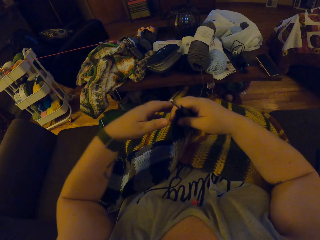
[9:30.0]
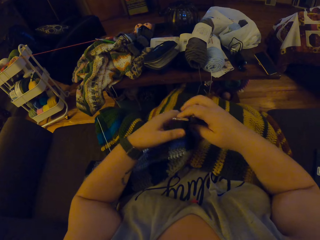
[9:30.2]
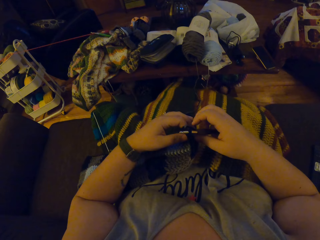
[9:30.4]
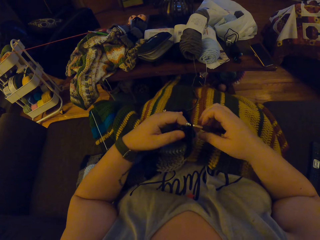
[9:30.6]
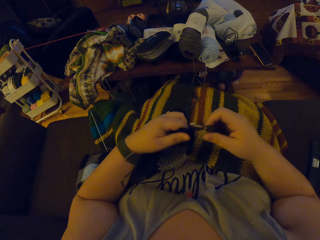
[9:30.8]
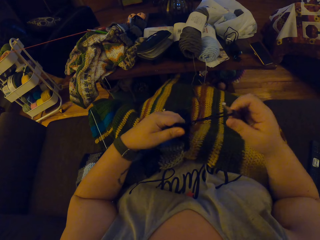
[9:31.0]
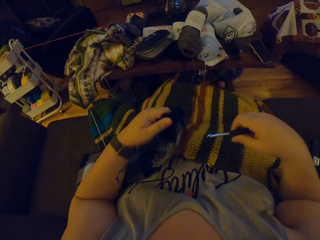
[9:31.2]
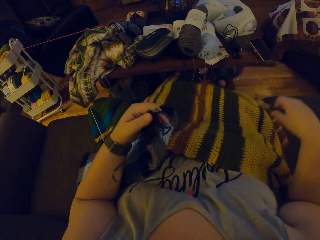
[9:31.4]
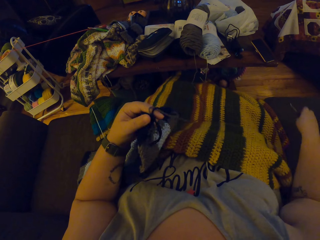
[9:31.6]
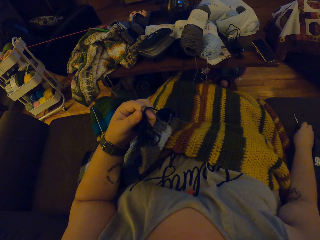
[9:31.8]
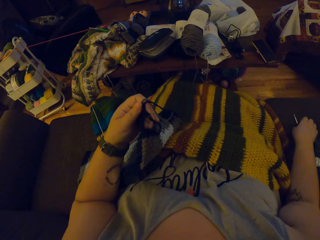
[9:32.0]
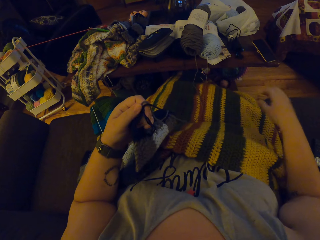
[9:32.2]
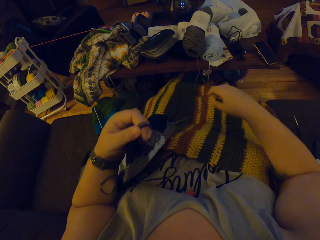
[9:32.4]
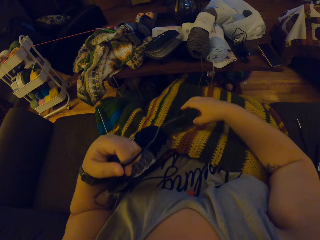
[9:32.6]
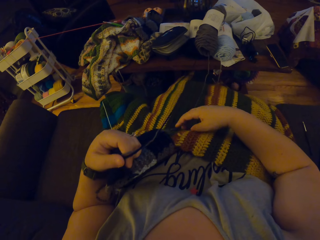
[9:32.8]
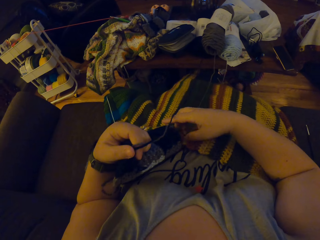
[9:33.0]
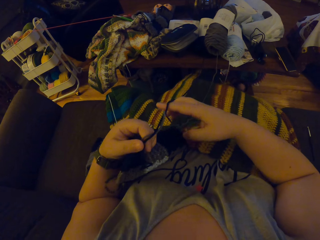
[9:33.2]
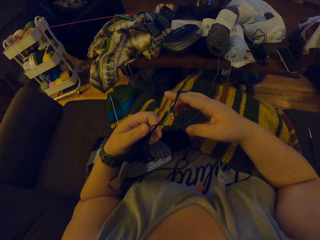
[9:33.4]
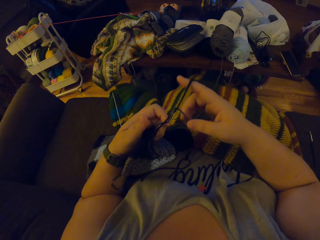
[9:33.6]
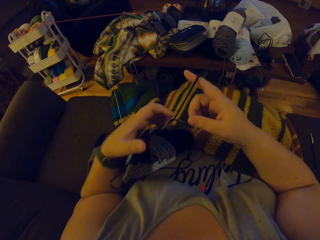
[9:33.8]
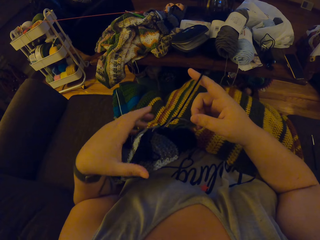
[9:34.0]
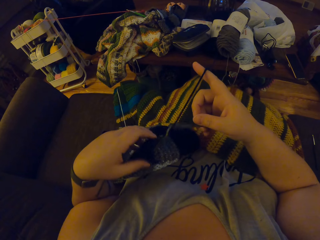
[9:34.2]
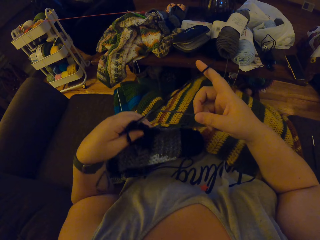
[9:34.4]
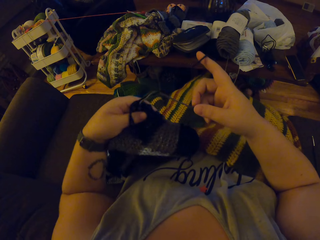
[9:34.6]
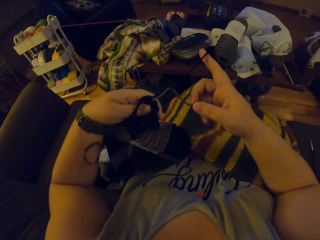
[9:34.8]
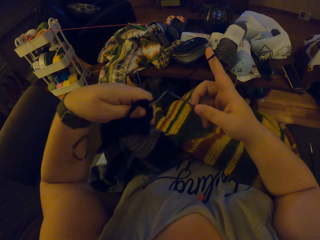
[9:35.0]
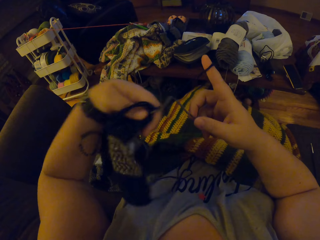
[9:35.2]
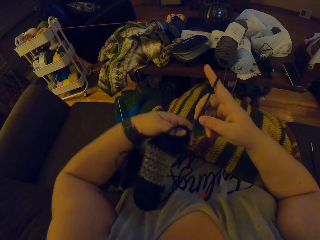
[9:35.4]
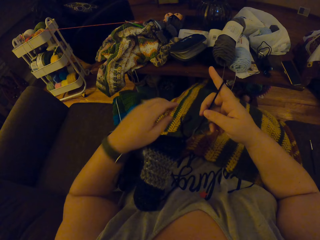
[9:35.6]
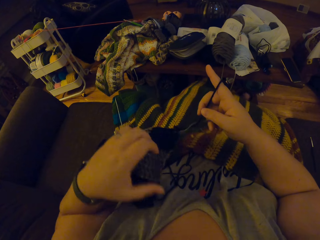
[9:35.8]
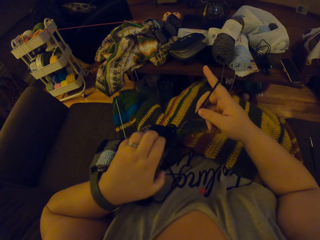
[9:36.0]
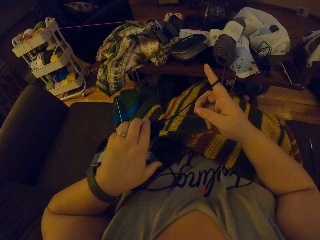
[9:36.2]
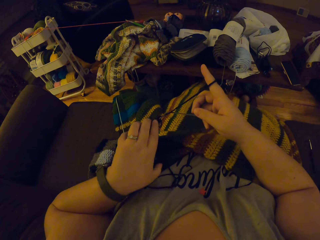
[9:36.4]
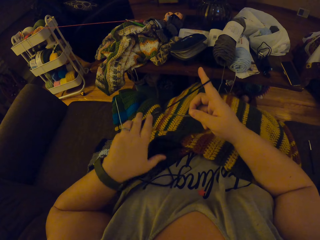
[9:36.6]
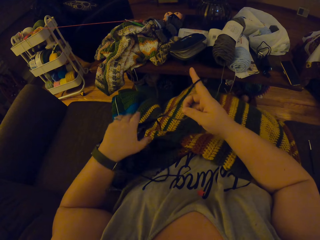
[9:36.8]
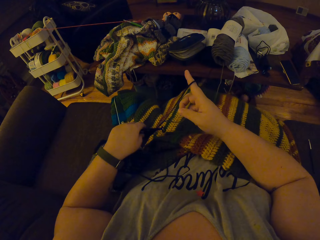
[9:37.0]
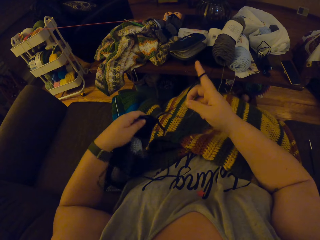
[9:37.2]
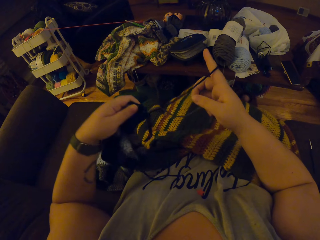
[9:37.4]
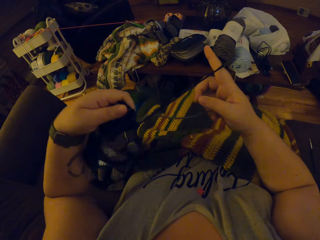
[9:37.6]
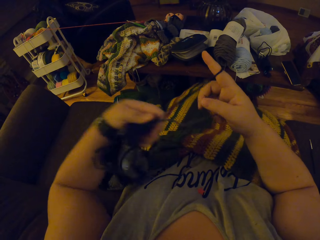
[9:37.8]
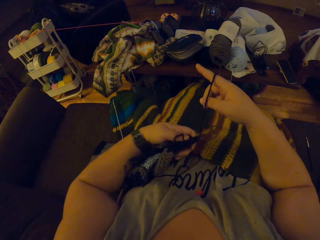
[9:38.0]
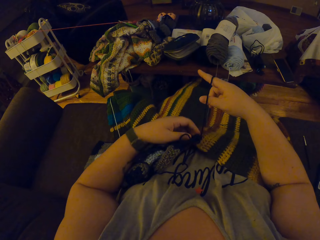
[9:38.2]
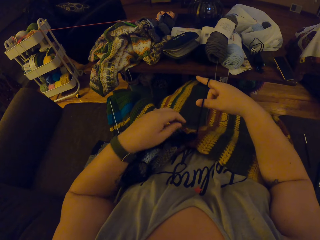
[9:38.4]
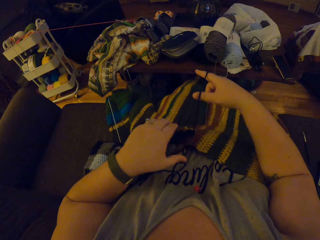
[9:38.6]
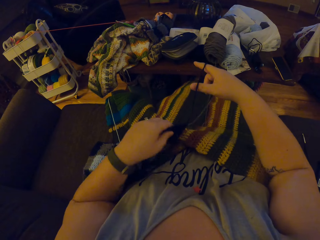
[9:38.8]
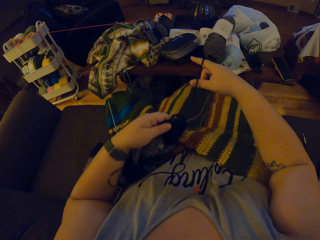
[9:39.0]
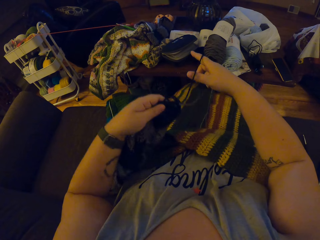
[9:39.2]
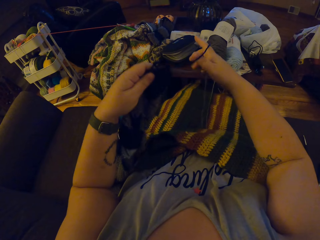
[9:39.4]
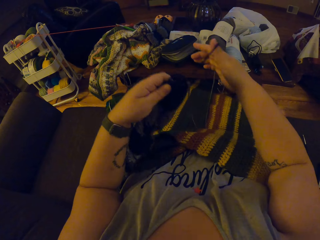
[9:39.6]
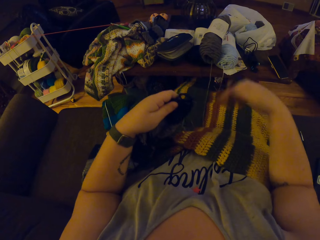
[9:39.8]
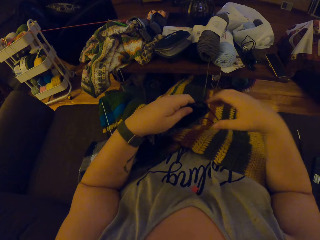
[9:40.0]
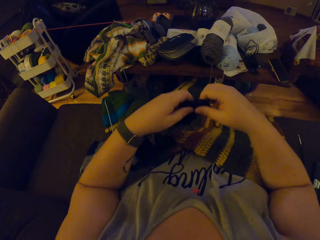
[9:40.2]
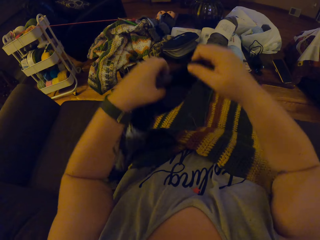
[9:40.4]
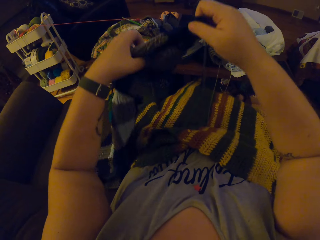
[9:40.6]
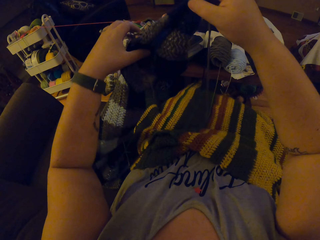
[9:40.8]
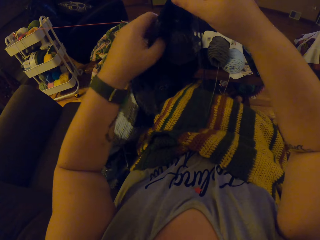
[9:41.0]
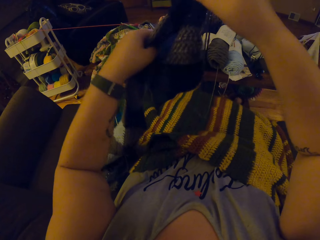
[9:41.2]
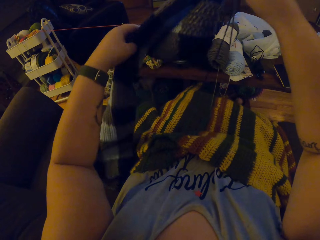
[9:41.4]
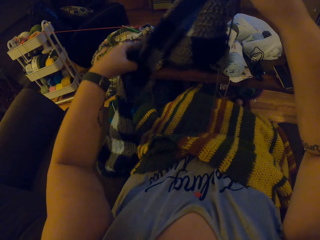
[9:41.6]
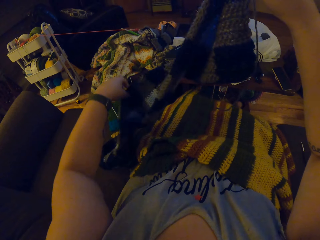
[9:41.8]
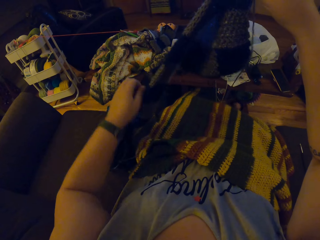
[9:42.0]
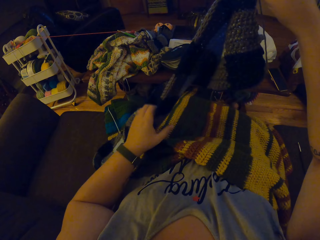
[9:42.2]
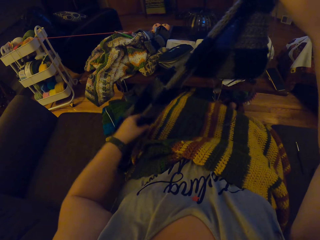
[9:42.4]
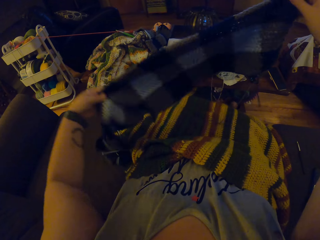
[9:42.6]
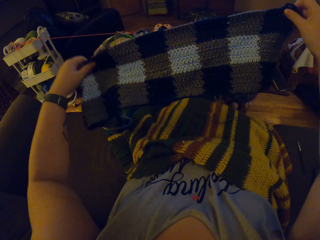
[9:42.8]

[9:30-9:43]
The camera wearer puts the scarf or crochet on her lap. She passes the scarf to the left hand. She removes the crochet hook from the crochet. She drops the crochet on a chair with her right hand. She touches the thread. She adjusts the crochet with both hands. She touches the scarf. She turns the scarf repeatedly. She lifts the scarf. She puts the thread on the lap. She lifts the scarf.

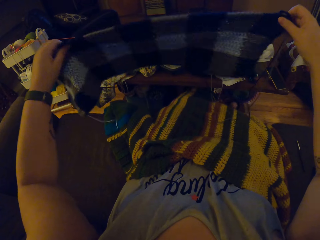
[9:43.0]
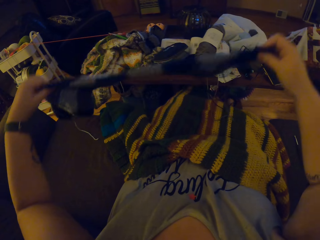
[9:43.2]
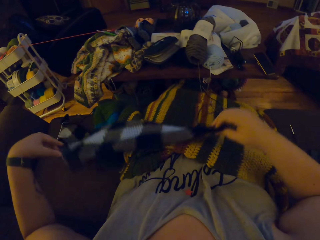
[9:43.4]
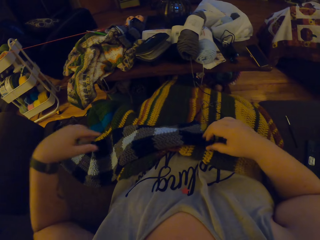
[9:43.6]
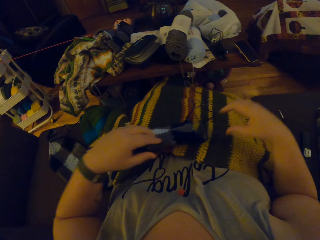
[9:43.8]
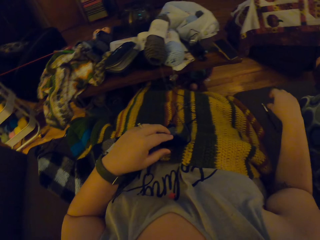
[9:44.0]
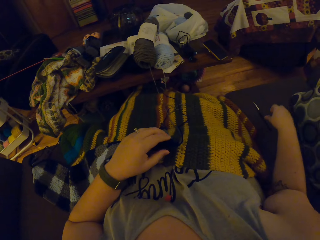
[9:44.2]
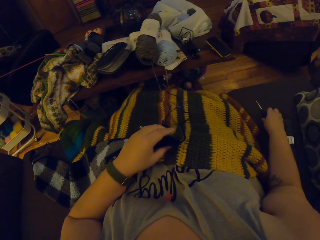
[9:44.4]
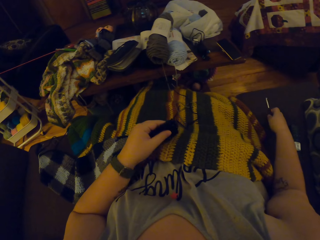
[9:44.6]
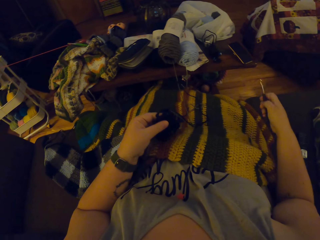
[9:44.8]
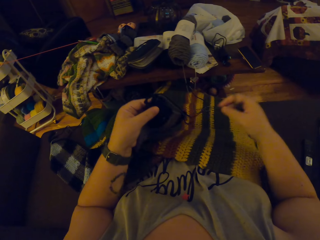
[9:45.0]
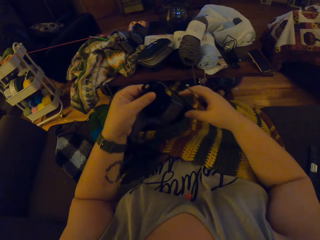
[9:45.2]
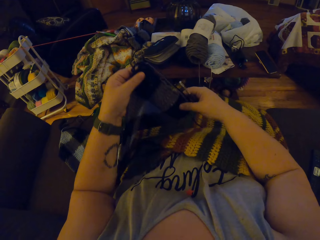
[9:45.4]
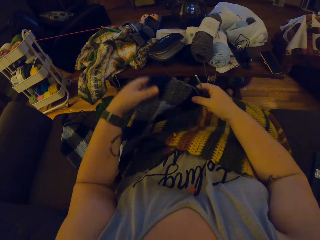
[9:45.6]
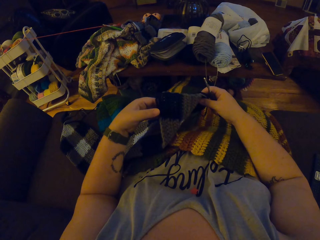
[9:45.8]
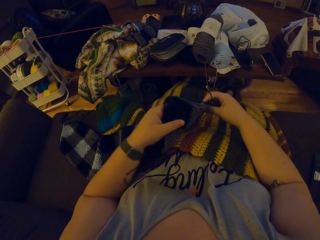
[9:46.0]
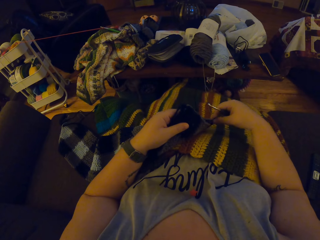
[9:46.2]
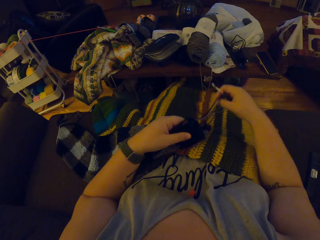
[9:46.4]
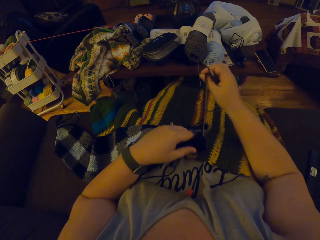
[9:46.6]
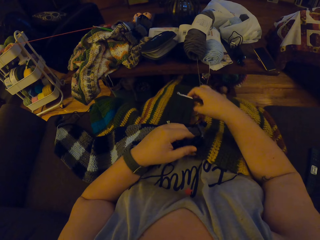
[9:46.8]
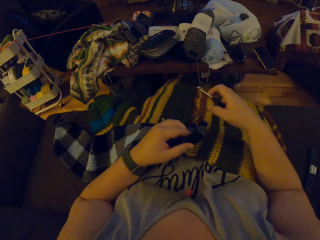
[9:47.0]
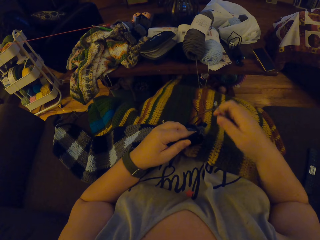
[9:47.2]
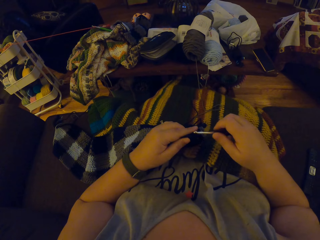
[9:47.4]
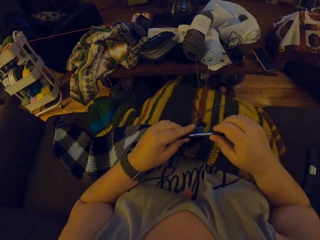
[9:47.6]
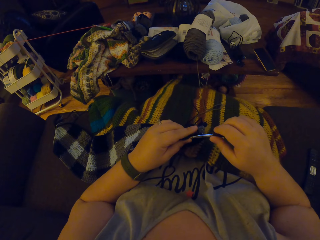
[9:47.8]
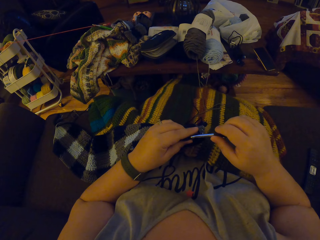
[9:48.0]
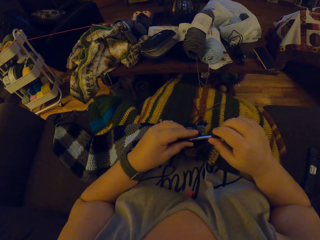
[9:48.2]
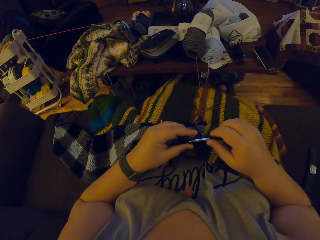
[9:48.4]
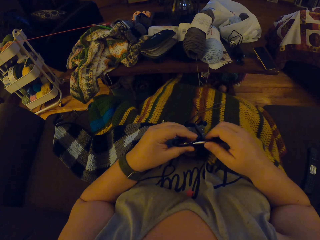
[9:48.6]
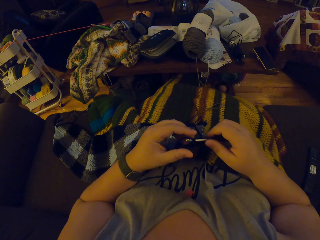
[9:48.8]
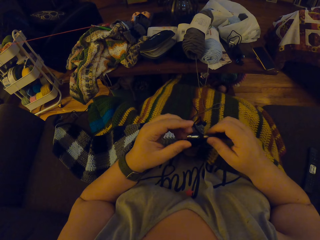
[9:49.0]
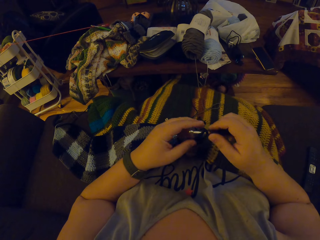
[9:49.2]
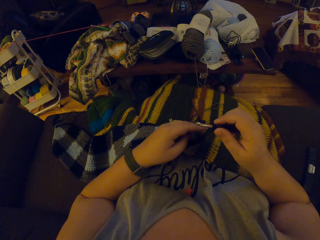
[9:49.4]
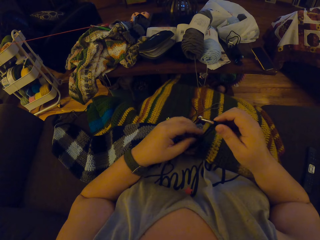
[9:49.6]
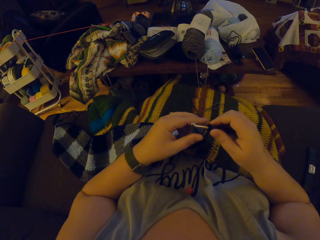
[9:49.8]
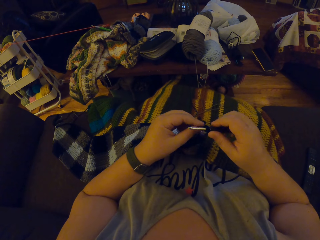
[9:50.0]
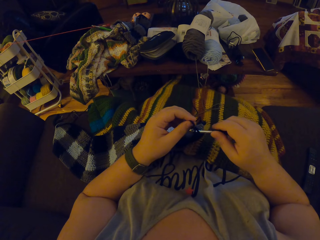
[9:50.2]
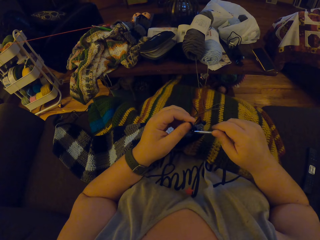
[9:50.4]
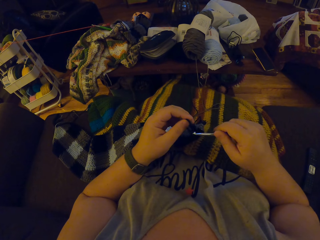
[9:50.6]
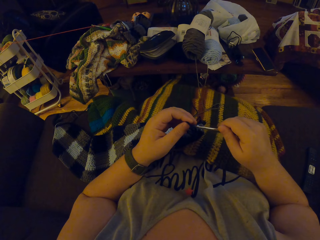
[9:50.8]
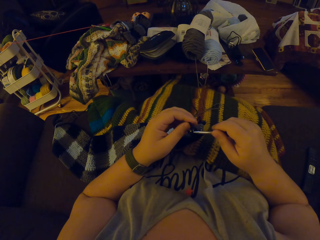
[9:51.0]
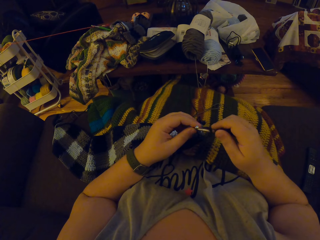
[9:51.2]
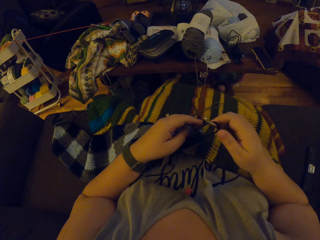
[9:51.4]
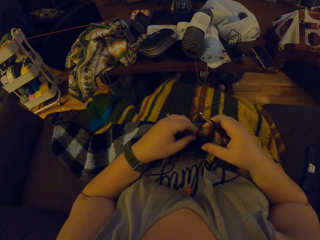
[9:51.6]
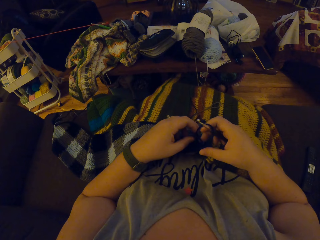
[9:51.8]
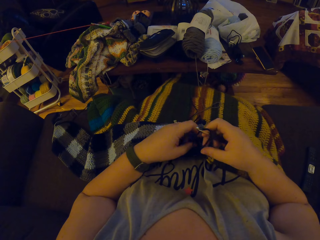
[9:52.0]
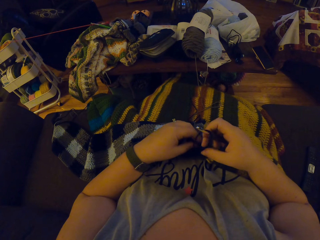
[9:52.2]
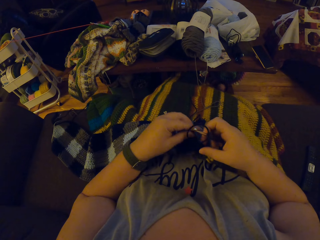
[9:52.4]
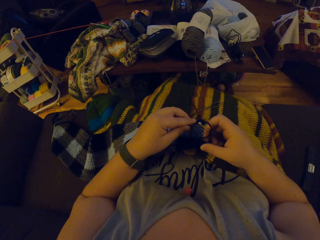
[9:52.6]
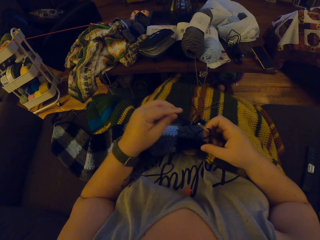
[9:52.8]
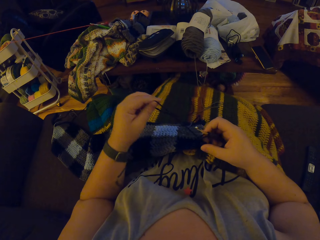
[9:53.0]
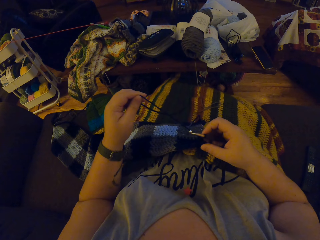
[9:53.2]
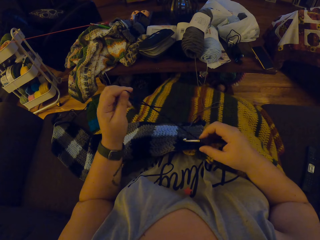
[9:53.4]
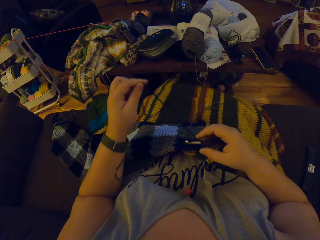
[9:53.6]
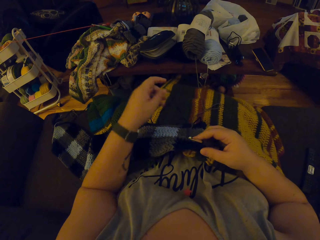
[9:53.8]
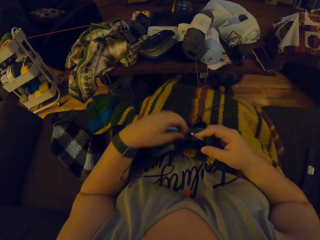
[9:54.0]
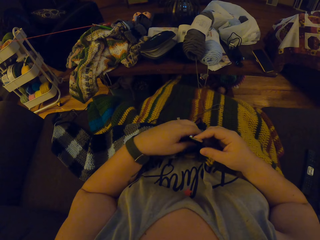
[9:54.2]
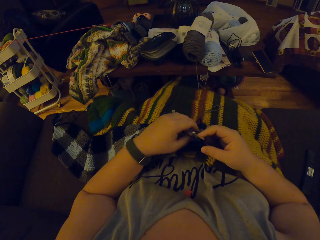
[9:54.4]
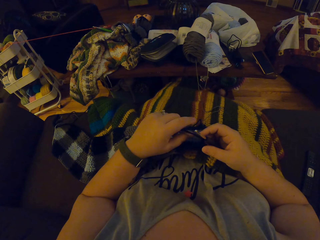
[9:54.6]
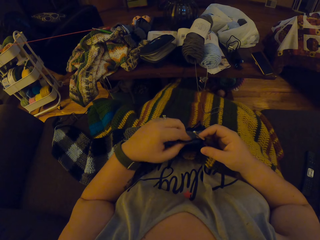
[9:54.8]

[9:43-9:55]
The camera wearer puts the scarf on the lap. They touch the scarf. They pick up the crochet hook or needle from the chair. They lift the scarf. They touch the scarf. They adjust the crochet with both hands. They throw the thread. They knit the scarf. They put the crochet hook inside the crochet. They remove the thread from the needle. They put the thread on the needle. They pull the thread. They tie the crochet hook with the crochet thread. They put the thread on the lap. They touch the thread.
